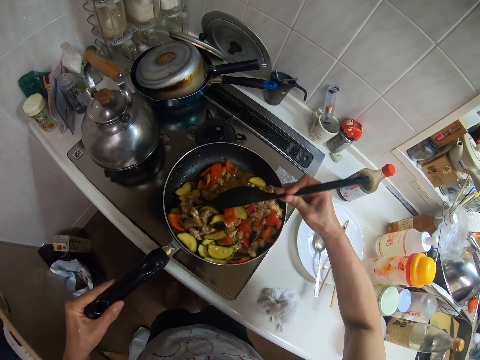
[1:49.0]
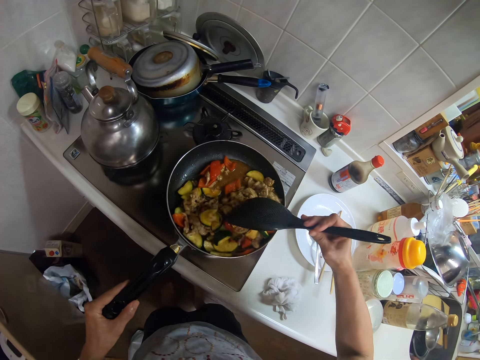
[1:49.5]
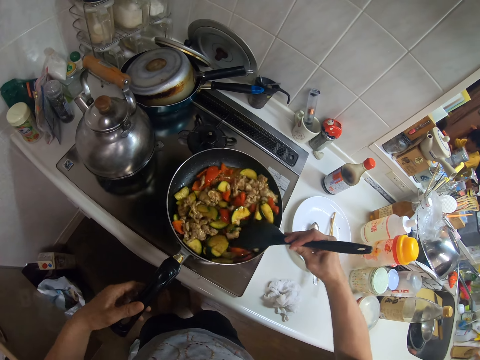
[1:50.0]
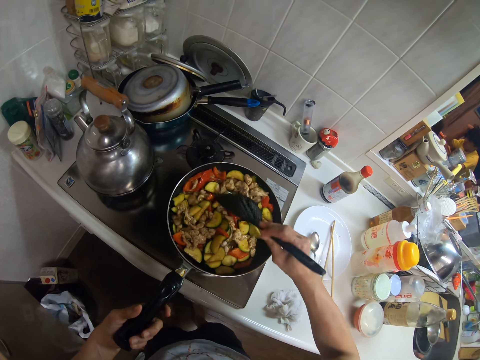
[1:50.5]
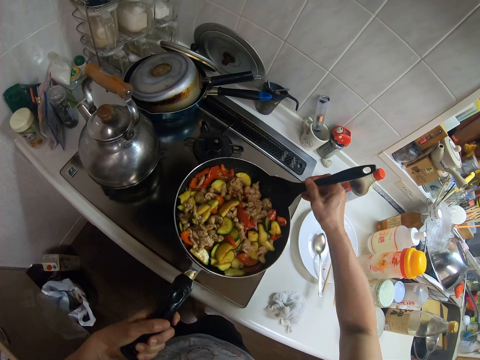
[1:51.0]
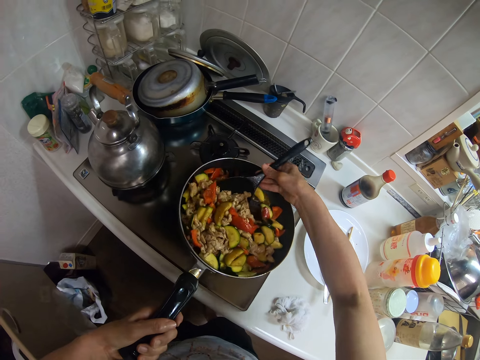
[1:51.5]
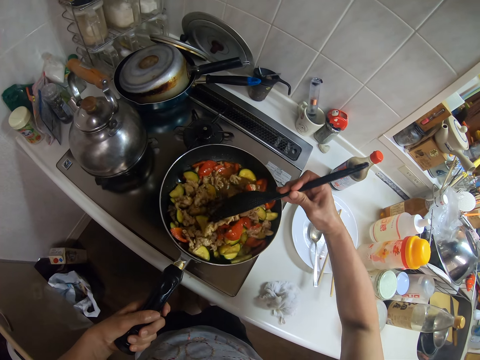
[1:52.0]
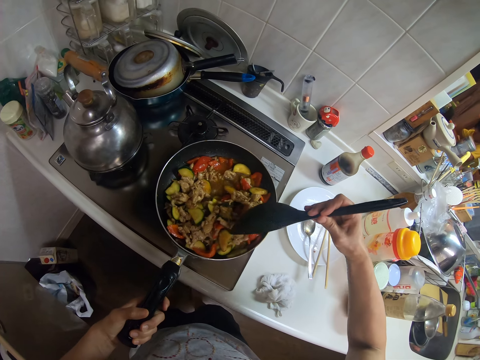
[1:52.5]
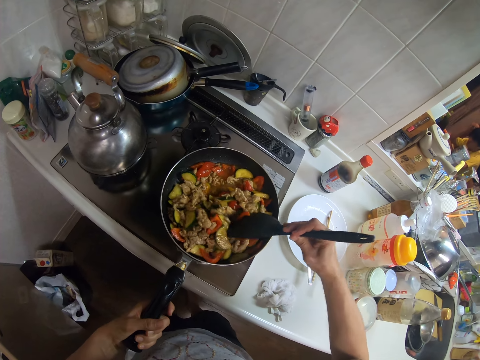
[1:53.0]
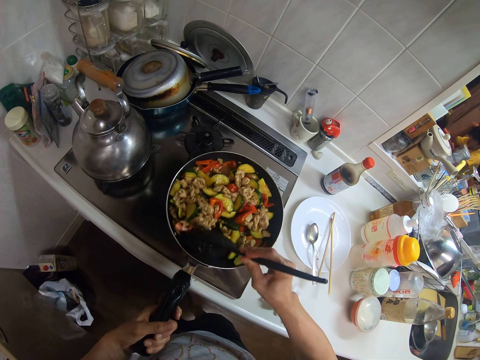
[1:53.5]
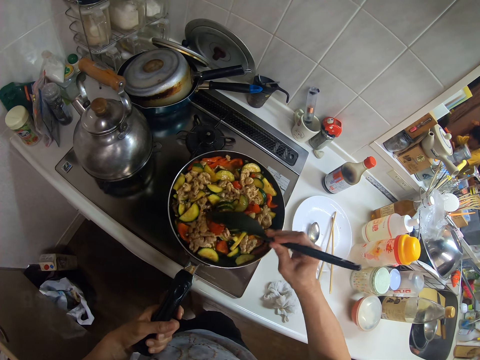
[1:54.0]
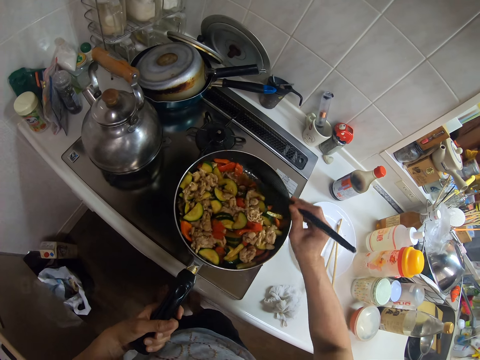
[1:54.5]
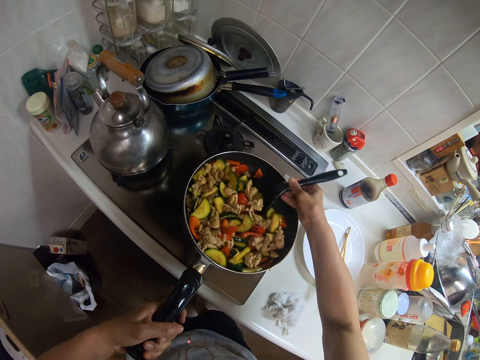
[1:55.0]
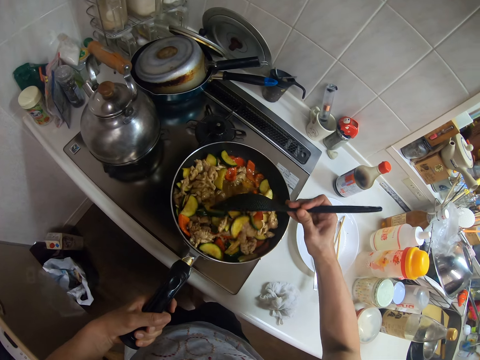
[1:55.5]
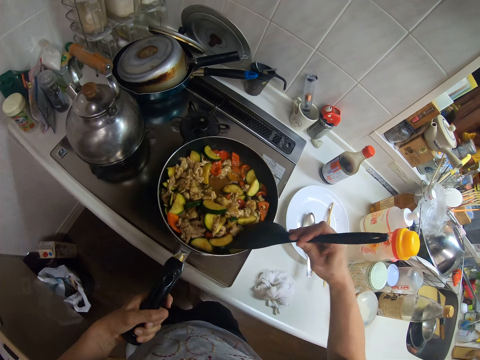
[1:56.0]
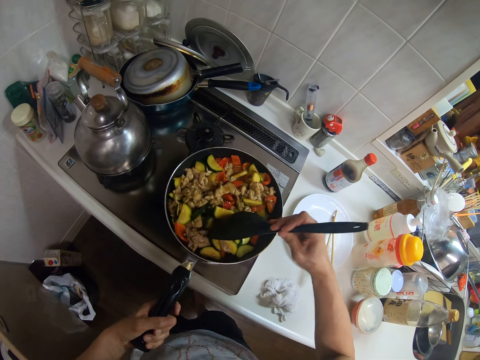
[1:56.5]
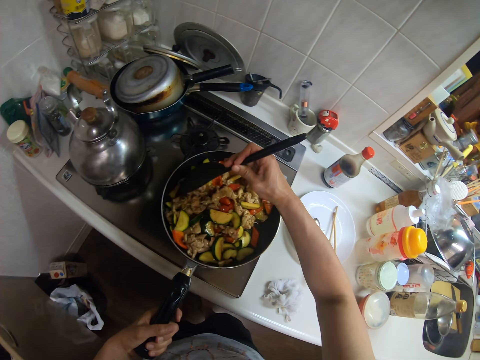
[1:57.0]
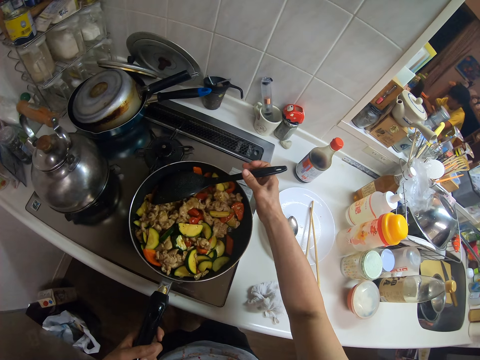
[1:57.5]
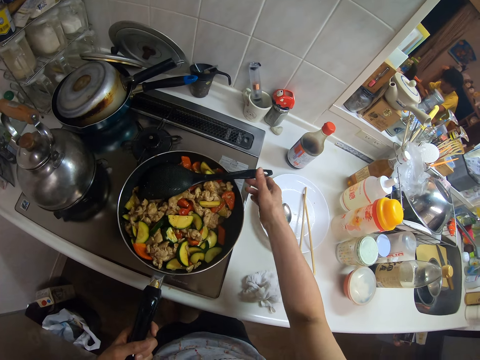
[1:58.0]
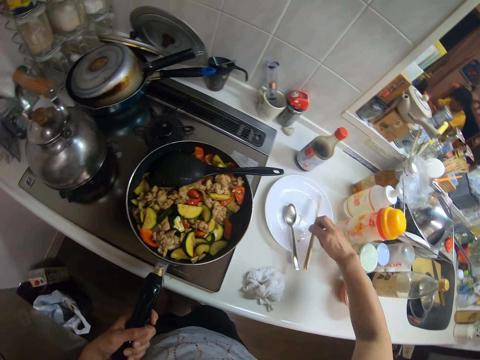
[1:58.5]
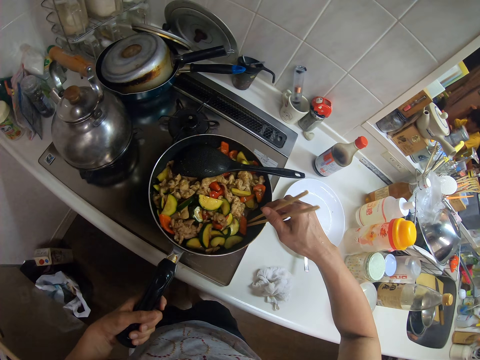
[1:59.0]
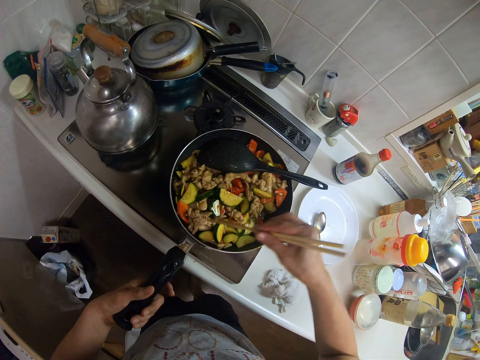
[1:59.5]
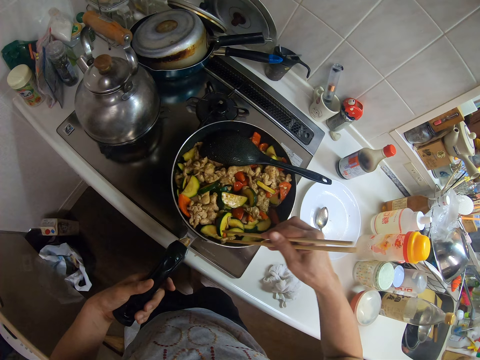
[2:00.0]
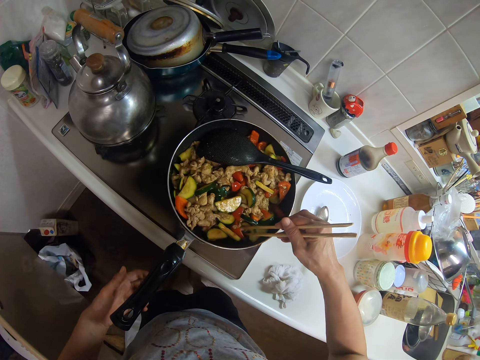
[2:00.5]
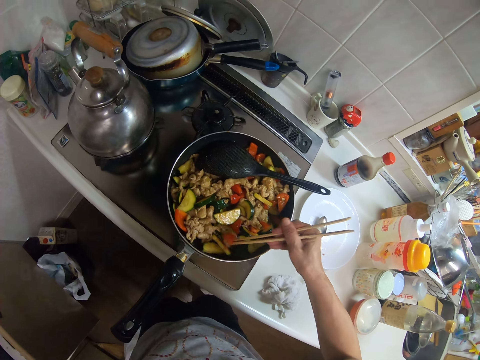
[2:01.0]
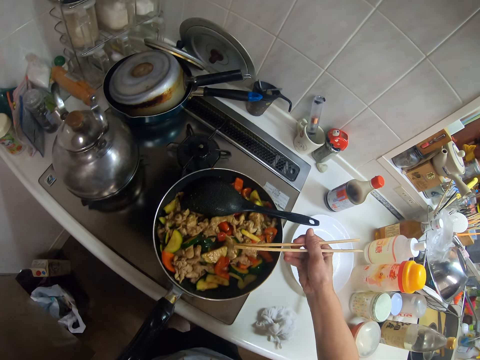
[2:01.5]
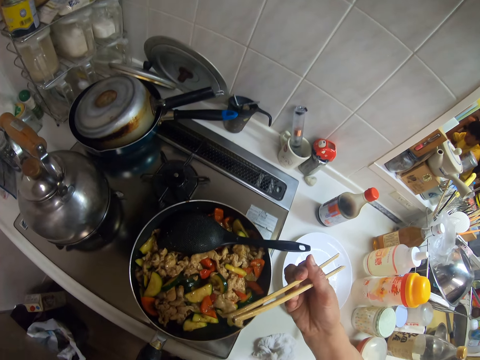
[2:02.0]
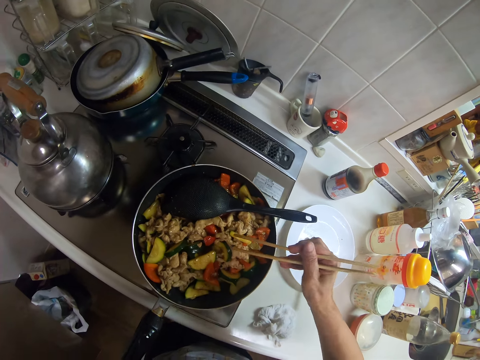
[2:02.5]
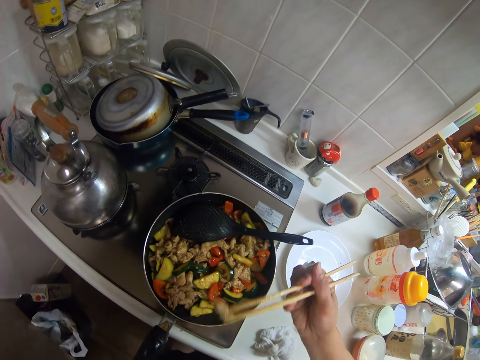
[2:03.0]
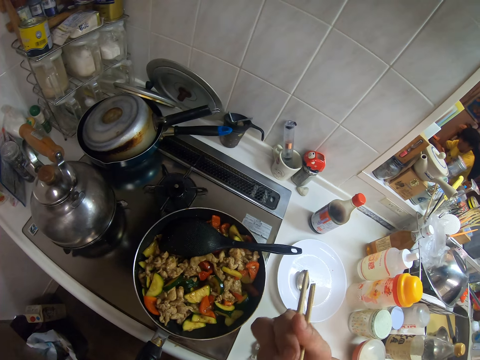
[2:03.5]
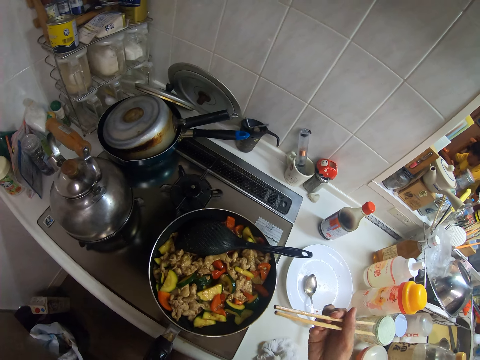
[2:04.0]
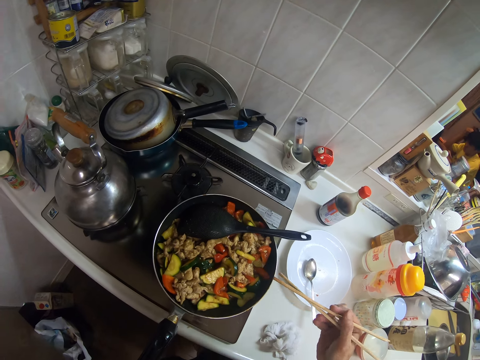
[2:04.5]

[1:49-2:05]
The camera wearer picks up chopsticks from the plate on the slab with his right hand. He stirs the food with the chopsticks. He picks up the food with the chopsticks.

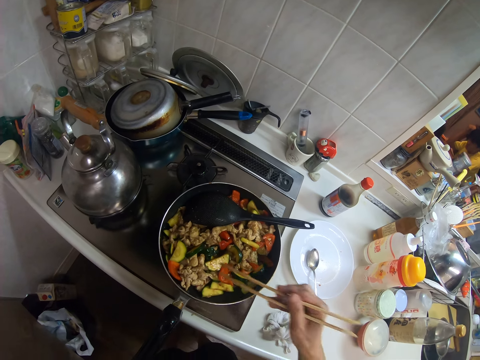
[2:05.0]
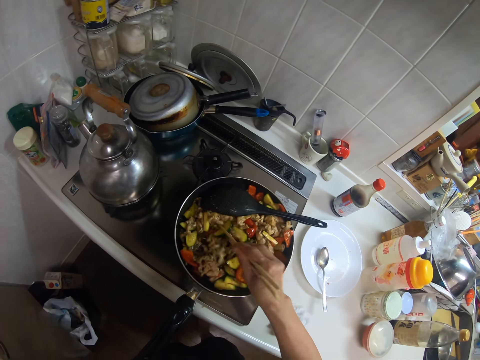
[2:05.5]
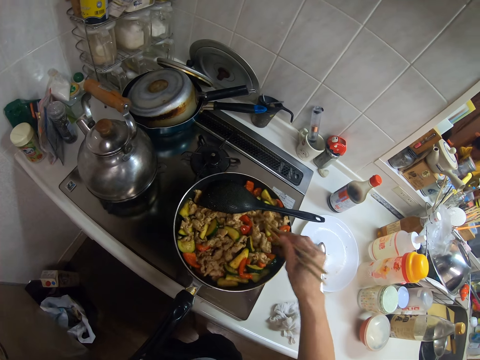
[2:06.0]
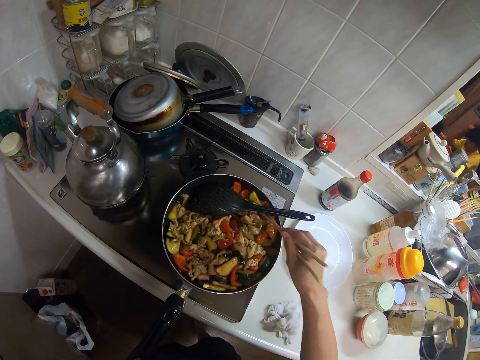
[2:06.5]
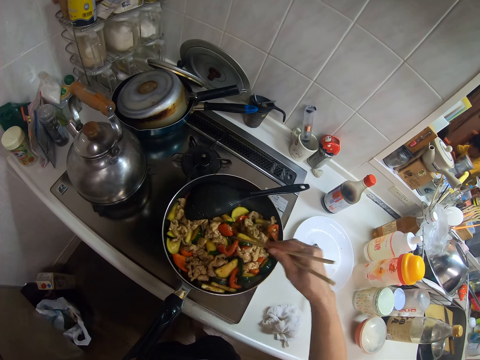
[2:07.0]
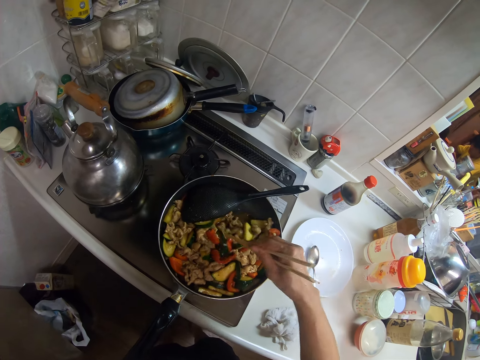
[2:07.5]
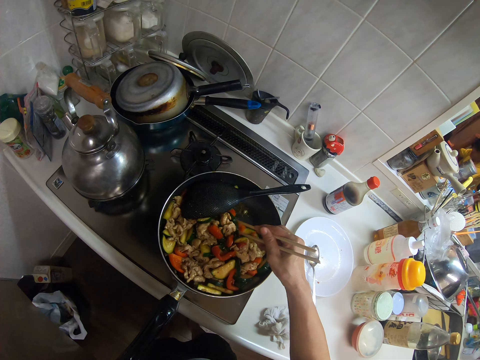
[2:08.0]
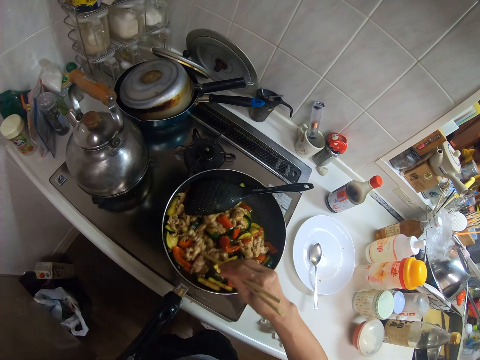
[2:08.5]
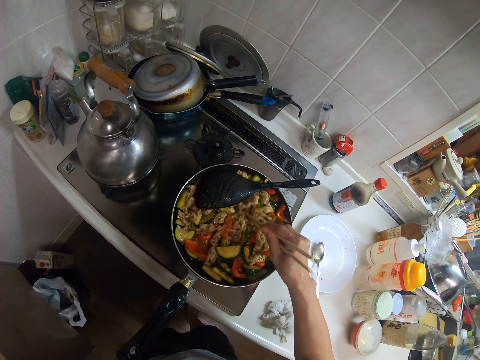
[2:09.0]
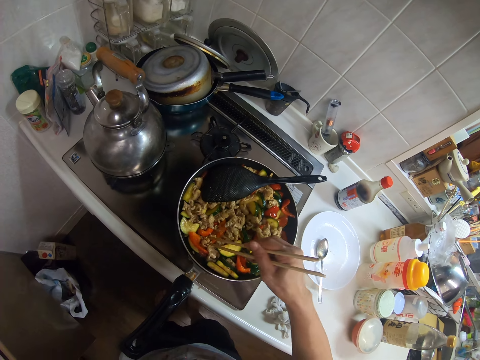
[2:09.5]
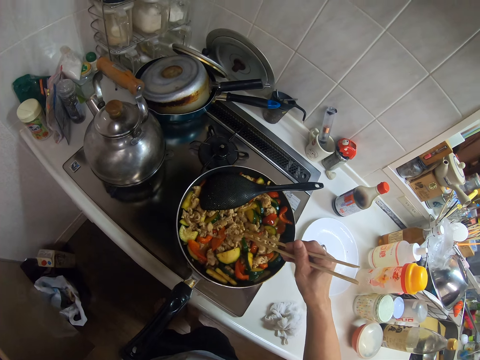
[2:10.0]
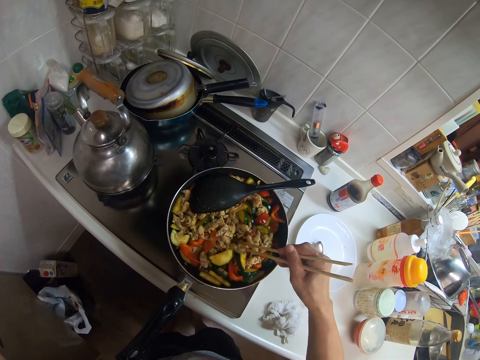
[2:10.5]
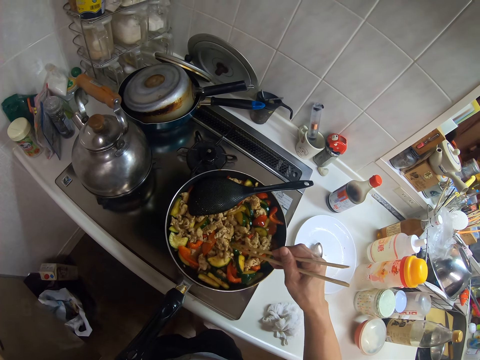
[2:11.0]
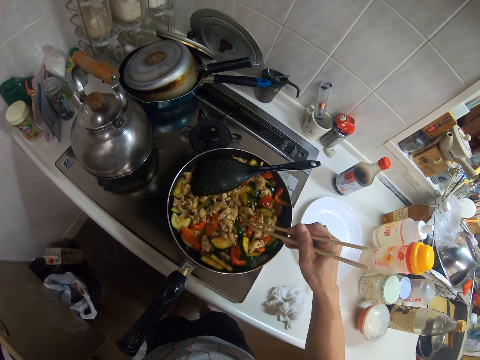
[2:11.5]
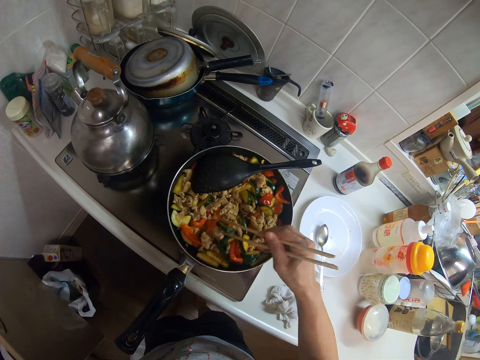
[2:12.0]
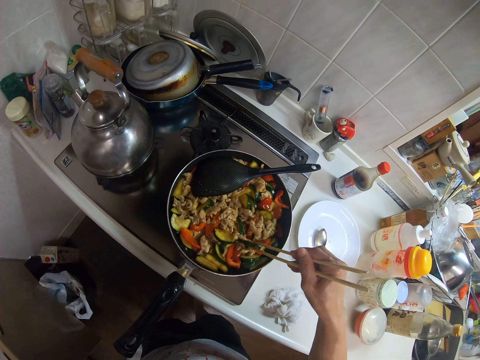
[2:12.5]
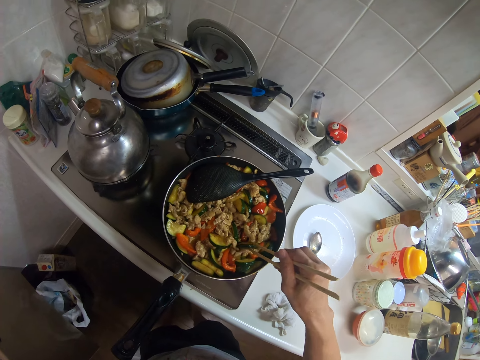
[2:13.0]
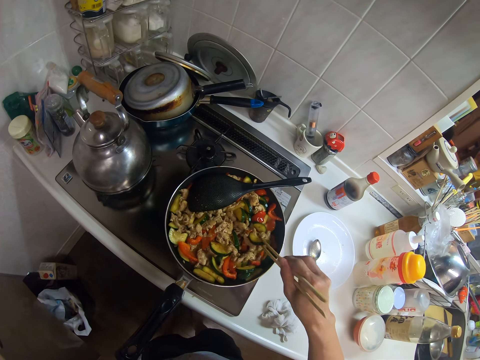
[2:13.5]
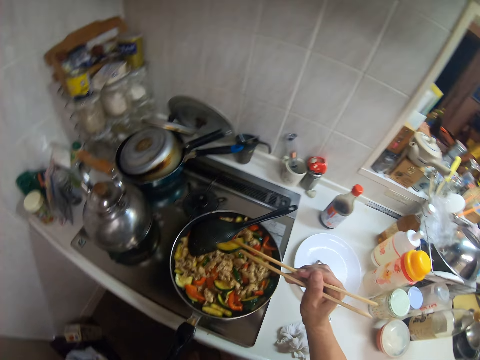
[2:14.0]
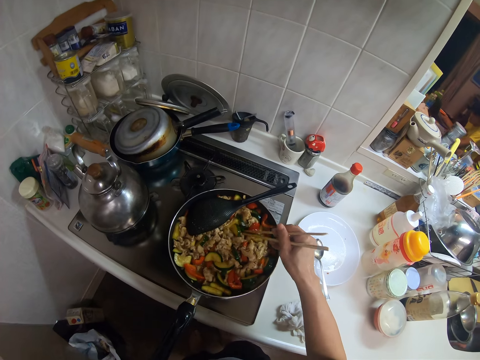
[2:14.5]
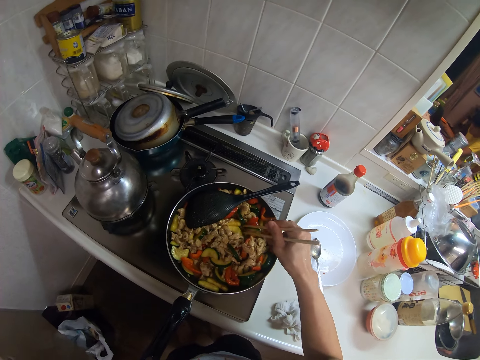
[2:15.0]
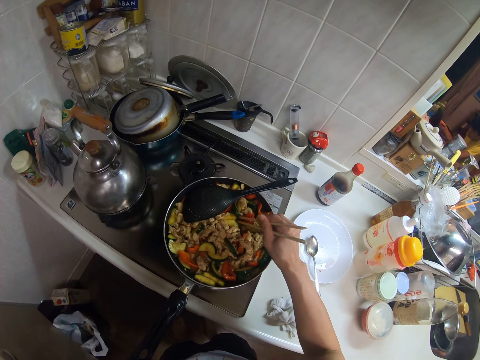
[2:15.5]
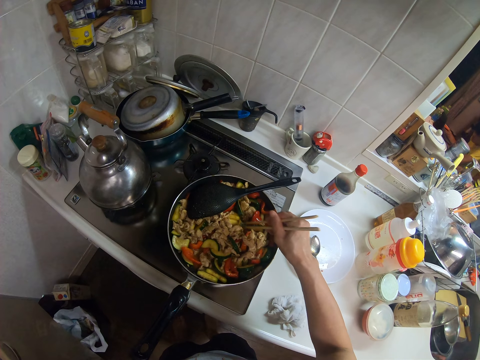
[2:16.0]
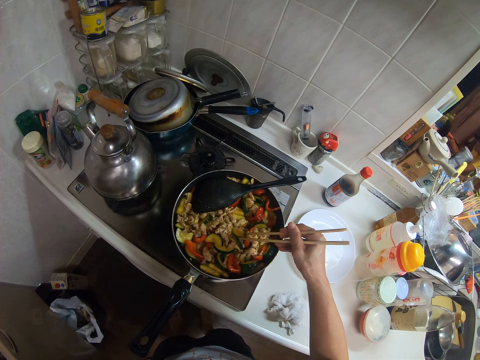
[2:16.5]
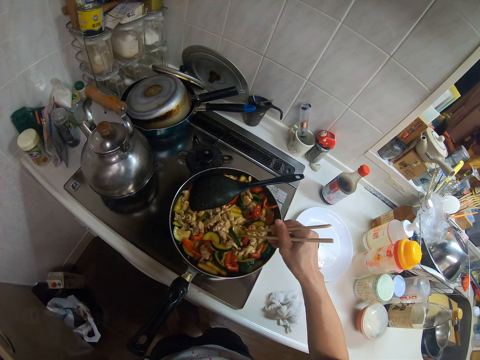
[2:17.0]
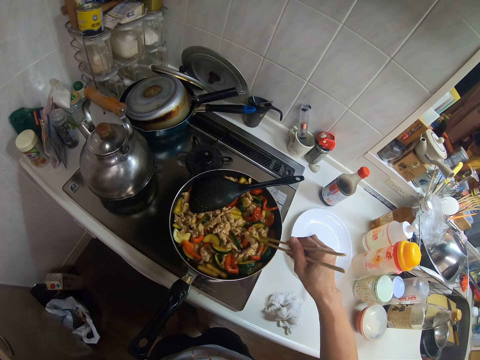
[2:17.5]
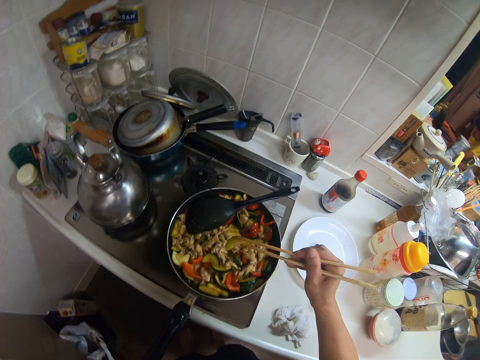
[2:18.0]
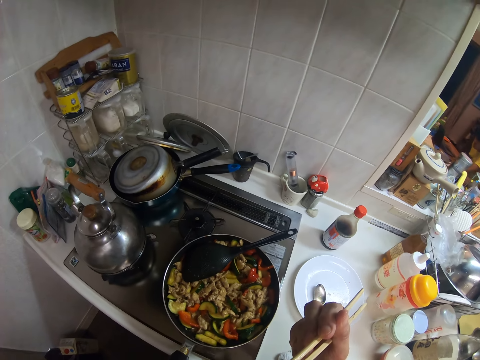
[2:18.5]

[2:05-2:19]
The camera wearer stirs the food with the chopsticks. They pick up the food with the chopsticks.
